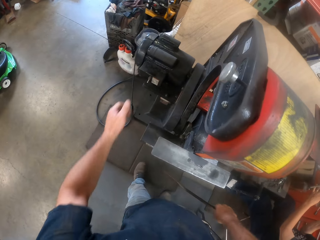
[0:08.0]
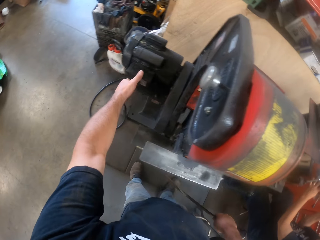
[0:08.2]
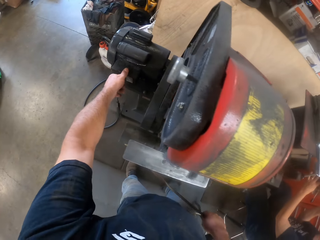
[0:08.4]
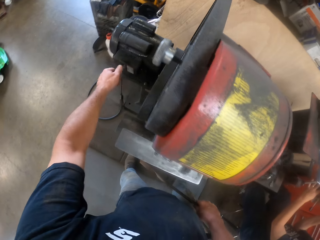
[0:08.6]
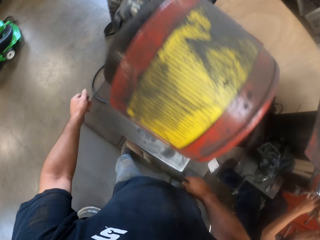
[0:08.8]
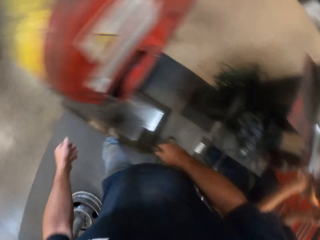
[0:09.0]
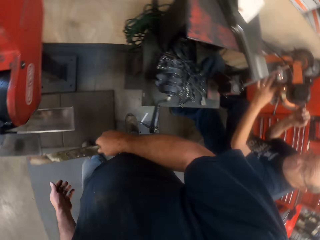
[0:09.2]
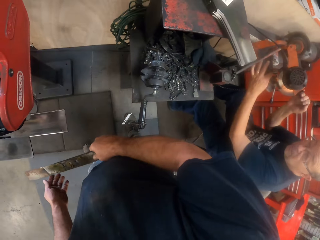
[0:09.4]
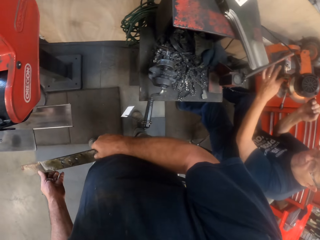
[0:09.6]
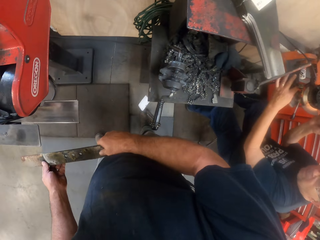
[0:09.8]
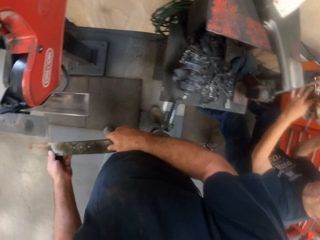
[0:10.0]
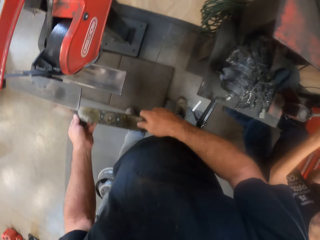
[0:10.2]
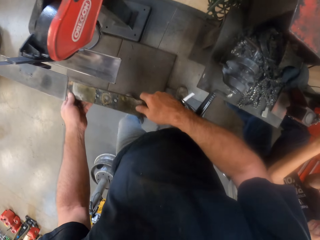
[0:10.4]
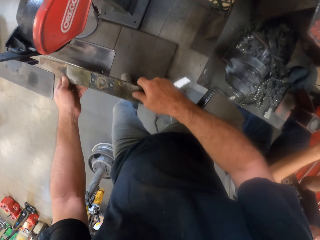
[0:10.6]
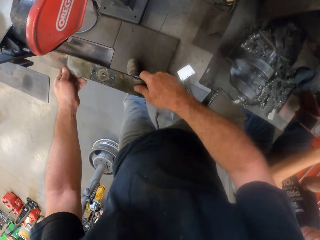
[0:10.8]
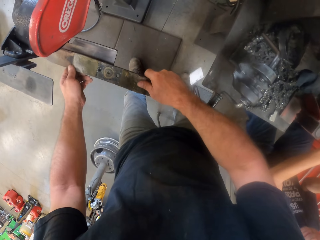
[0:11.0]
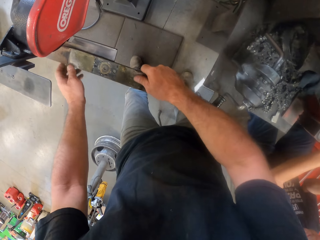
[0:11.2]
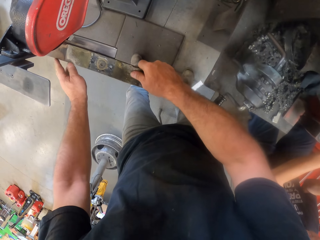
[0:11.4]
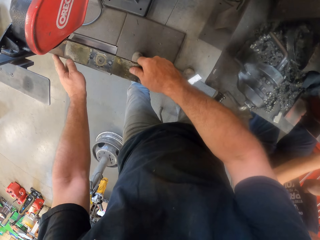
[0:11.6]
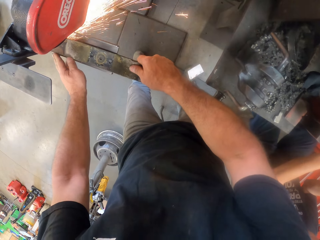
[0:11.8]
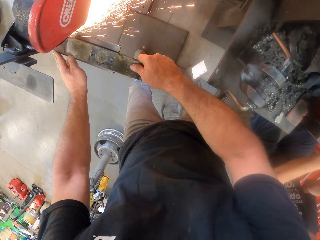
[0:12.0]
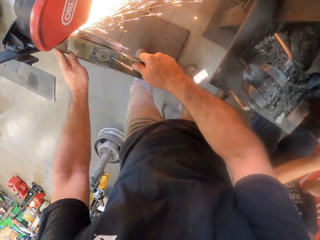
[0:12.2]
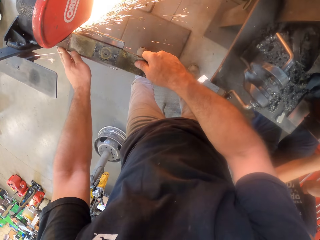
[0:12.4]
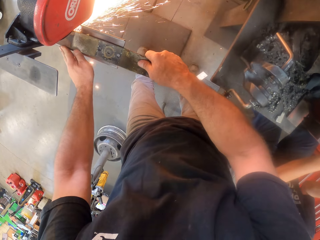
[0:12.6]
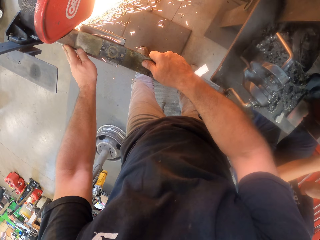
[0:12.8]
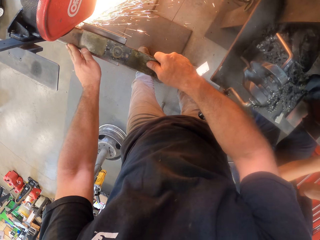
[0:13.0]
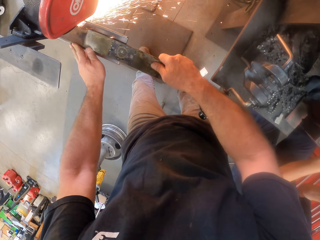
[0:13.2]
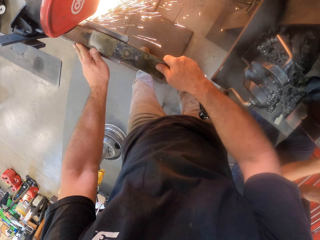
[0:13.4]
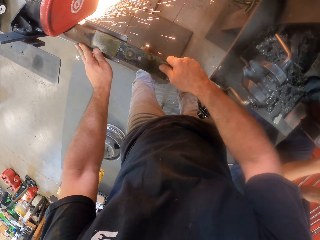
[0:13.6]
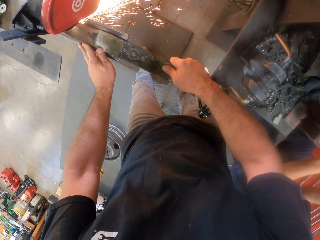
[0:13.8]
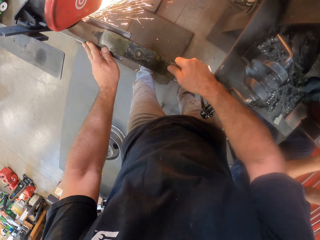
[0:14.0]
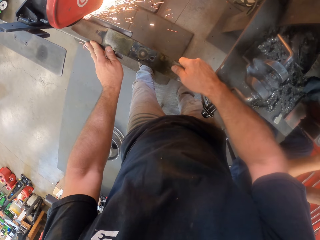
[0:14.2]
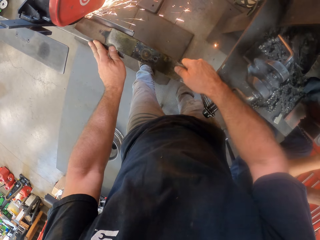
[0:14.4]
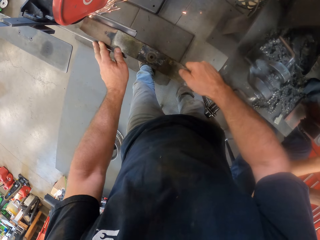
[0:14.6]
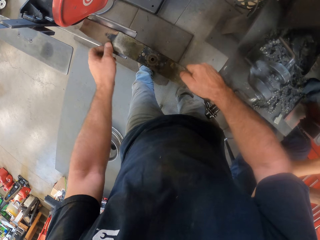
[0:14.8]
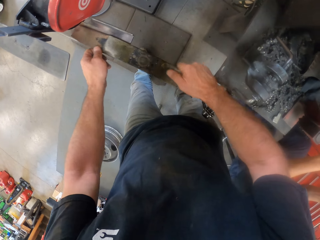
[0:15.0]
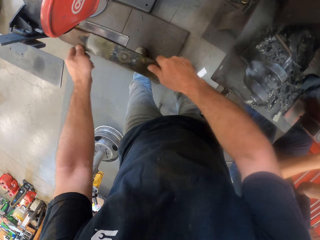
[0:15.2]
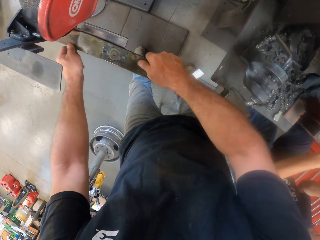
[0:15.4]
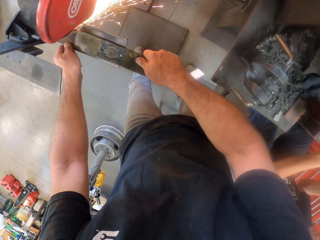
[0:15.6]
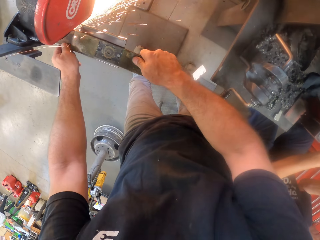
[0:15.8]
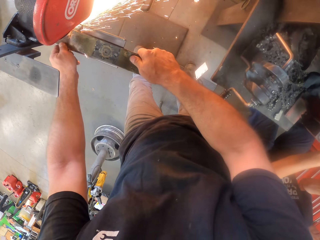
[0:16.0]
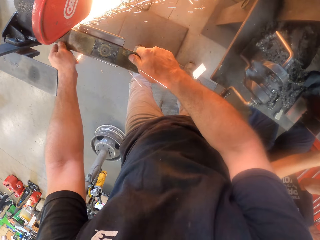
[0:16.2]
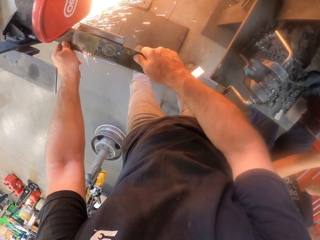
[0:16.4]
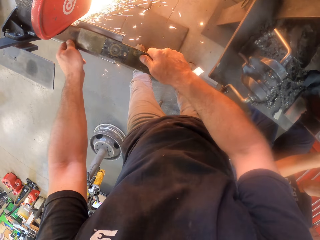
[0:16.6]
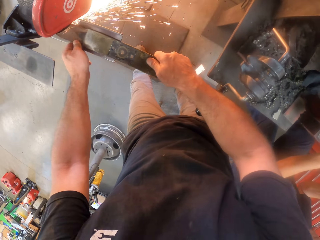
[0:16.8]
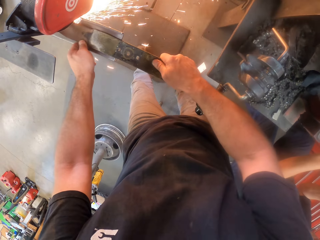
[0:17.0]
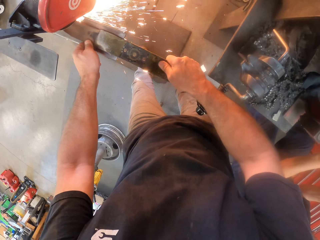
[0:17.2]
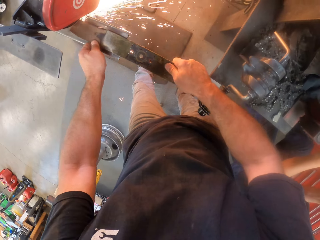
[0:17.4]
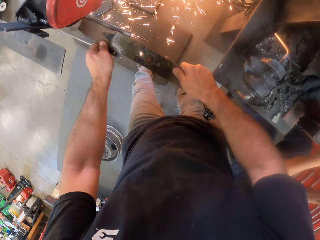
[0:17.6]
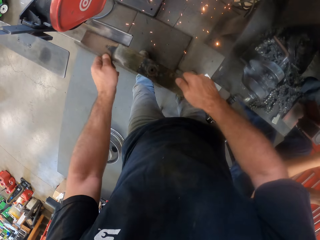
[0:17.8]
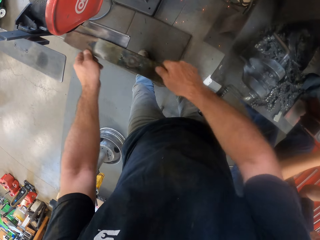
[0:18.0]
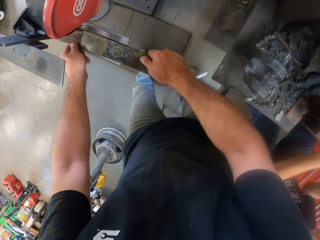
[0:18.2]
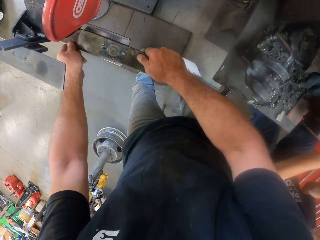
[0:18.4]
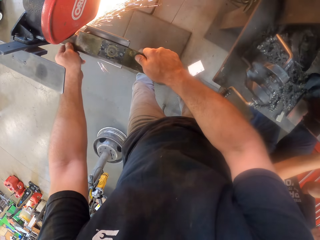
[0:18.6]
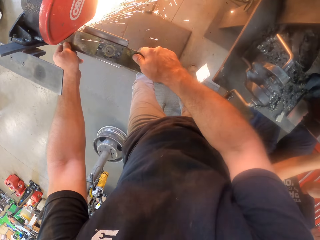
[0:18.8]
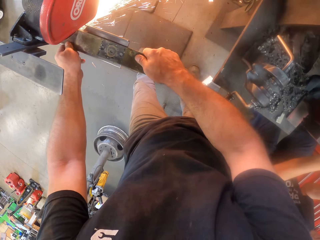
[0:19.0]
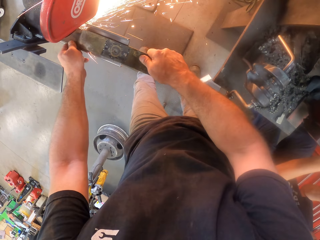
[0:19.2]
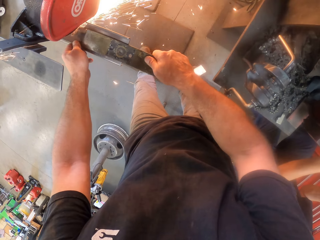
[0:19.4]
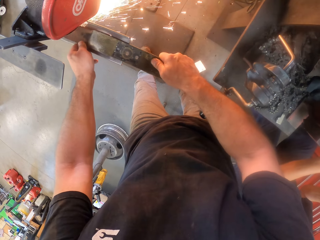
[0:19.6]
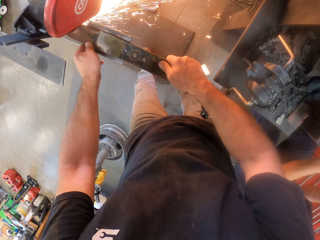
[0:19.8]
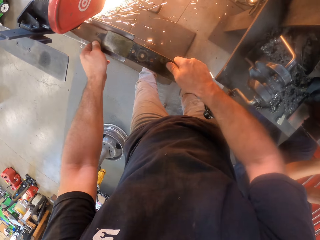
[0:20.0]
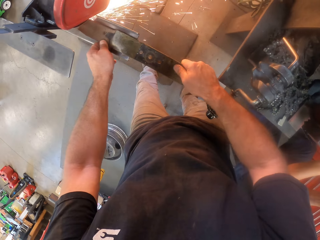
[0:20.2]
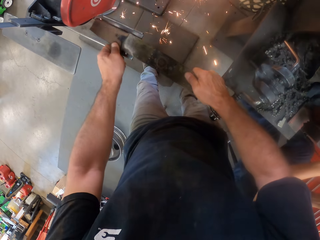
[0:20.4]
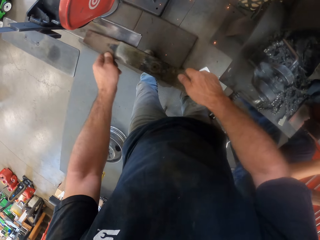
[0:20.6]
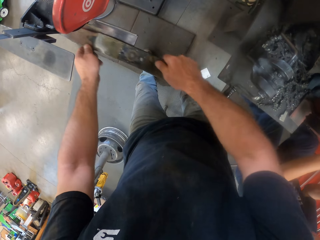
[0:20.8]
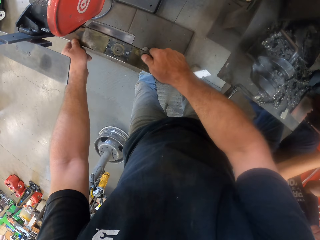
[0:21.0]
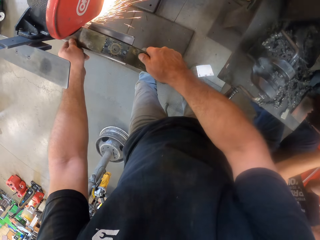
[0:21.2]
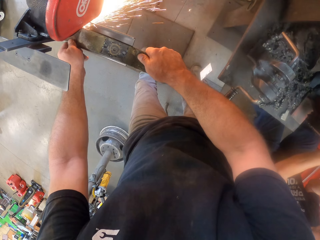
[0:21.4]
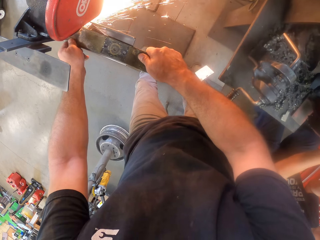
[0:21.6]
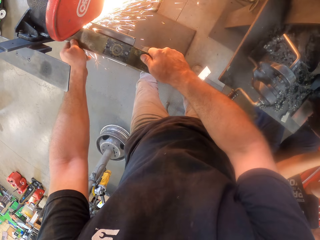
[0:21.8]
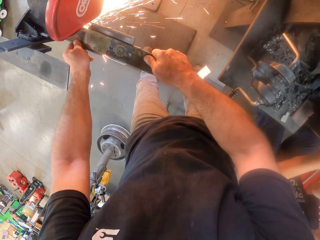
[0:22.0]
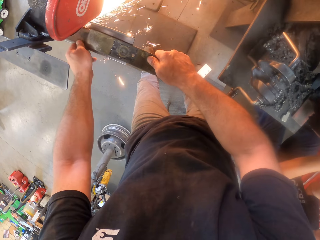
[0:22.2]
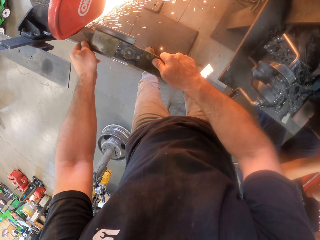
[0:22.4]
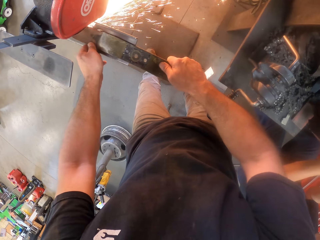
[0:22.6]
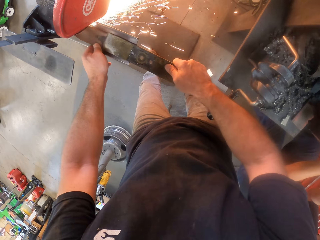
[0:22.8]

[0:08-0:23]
The camera wearer presses a table grinder button with his left hand. He sits on a workshop stool. He places the lawnmower blade on the table grinder. He grinds the lawnmower blade with the table grinder. He removes the lawnmower blade from the table grinder. He grinds the lawnmower blade with the table grinder. He removes the lawnmower blade from the table grinder. He grinds the lawnmower blade with the table grinder. He removes the lawnmower blade from the table grinder. He grinds the lawnmower blade with the table grinder.

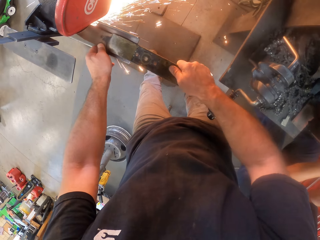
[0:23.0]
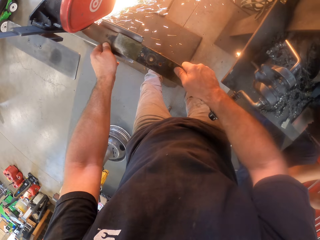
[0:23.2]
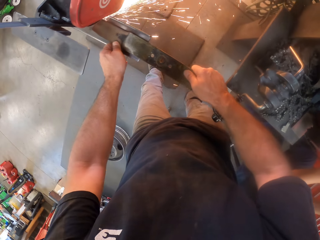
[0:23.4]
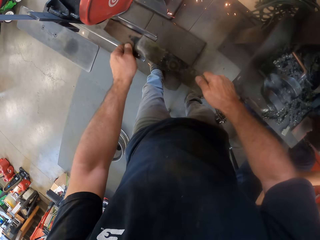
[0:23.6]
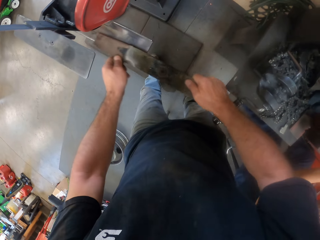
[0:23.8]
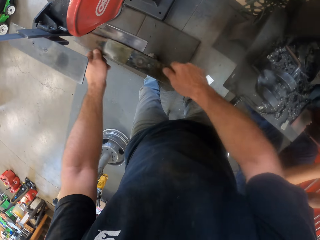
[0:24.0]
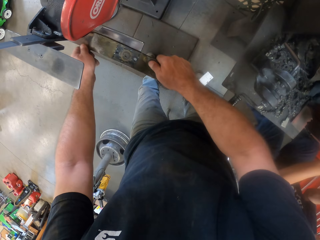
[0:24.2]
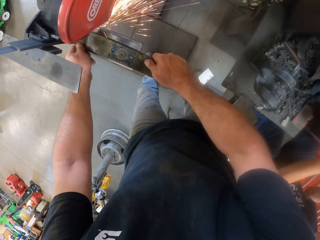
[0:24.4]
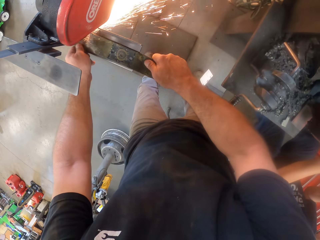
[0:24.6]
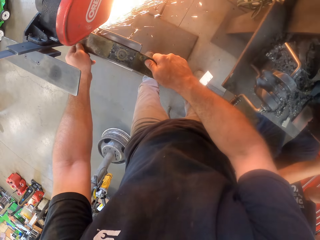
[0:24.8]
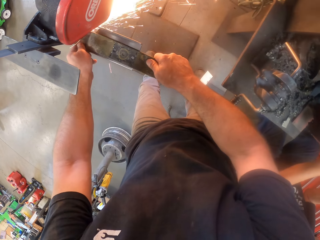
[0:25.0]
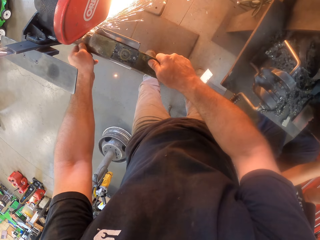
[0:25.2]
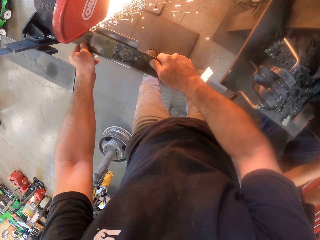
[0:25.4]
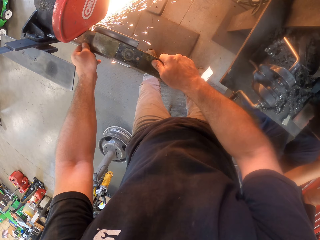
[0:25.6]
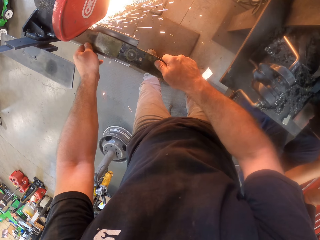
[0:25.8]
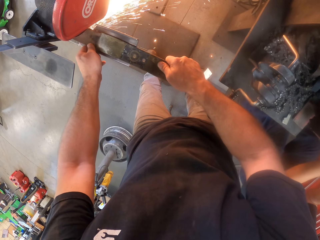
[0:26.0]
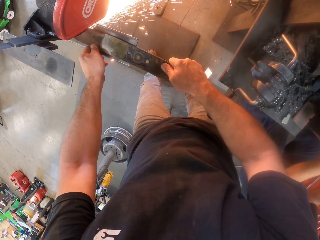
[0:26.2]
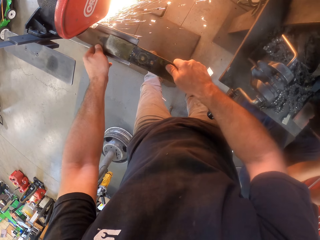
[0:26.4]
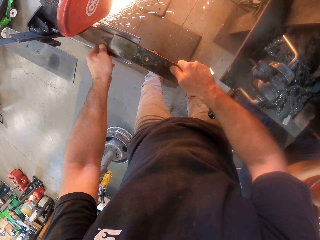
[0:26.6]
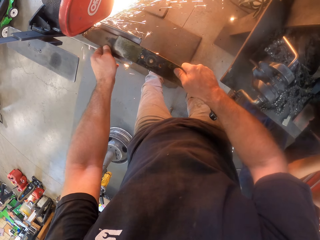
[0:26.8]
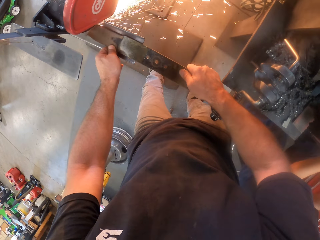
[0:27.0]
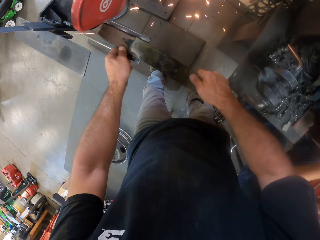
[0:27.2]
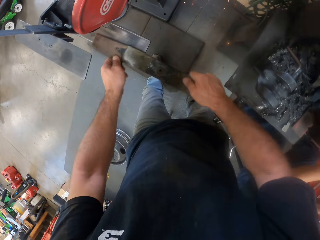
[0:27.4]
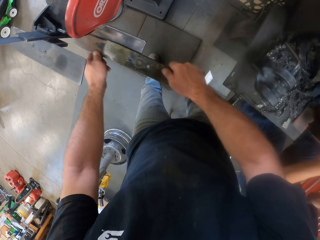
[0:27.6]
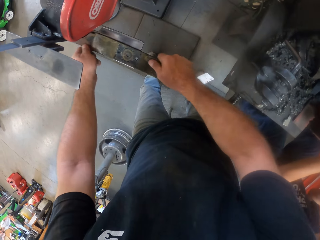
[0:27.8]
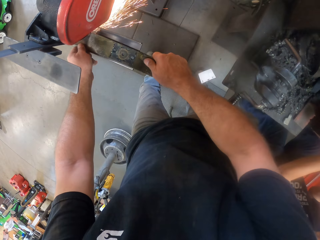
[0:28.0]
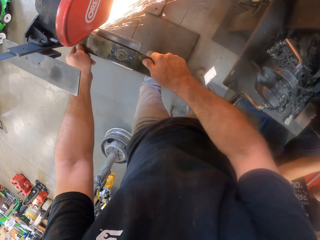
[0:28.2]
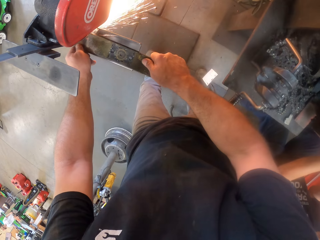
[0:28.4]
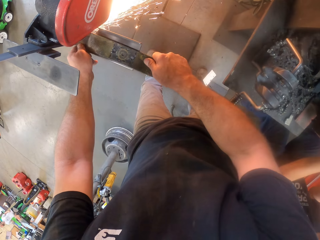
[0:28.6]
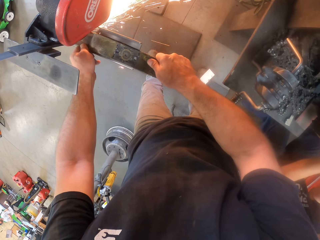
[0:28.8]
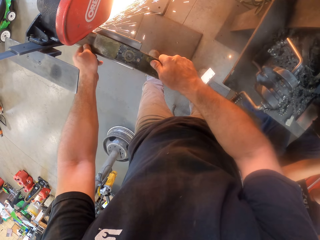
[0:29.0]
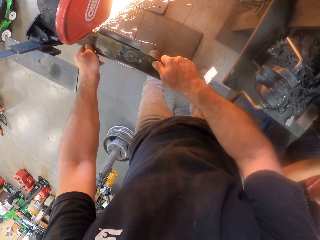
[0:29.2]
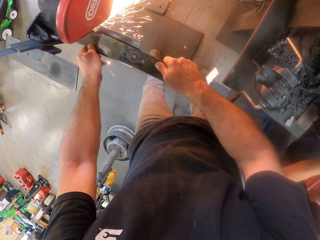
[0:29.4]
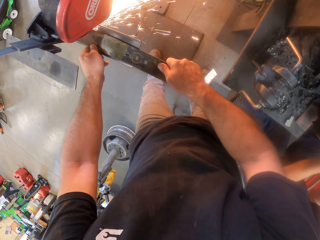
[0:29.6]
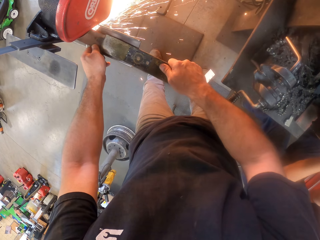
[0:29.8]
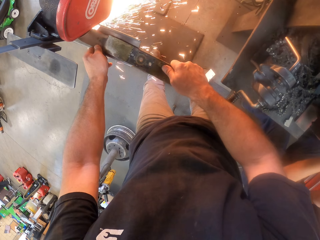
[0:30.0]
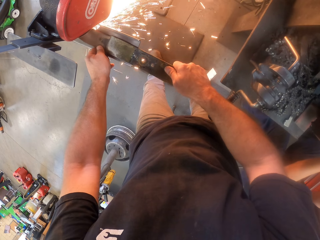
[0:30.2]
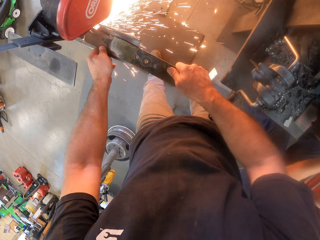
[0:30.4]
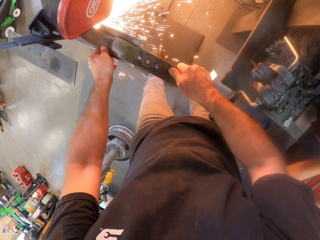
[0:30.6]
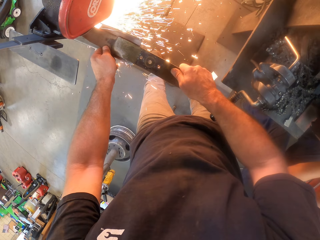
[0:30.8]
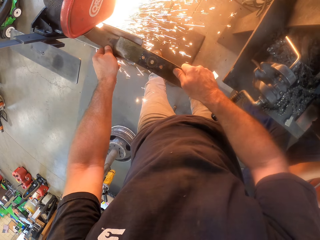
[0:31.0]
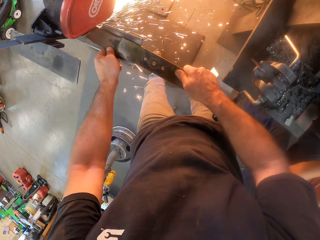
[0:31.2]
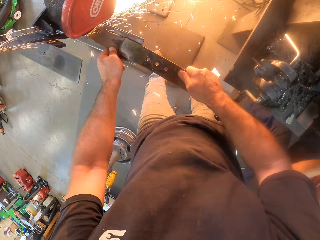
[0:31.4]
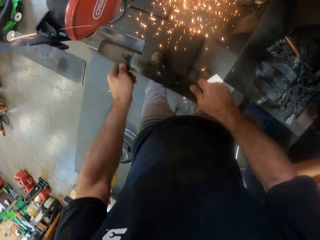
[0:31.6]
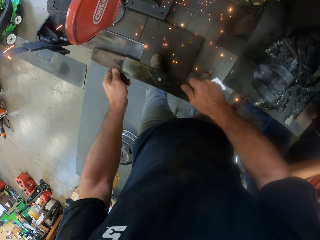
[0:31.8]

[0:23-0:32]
The camera wearer removes the lawnmower blade from the table grinder. They grind the lawnmower blade with the table grinder. They remove the lawnmower blade from the table grinder. They grind the lawnmower blade with the table grinder.
